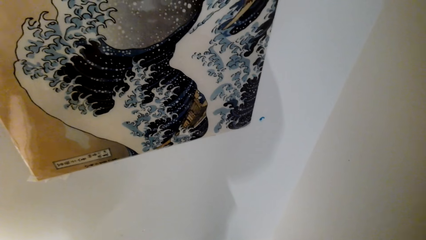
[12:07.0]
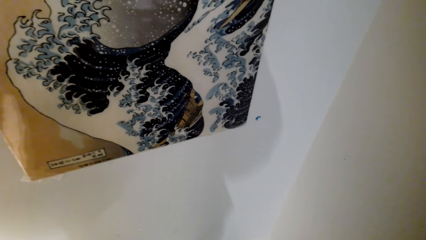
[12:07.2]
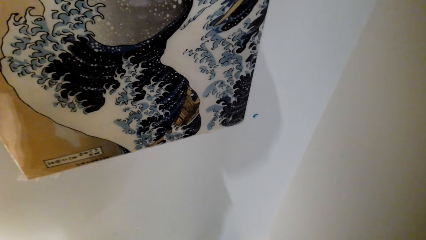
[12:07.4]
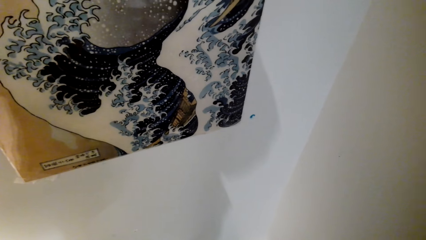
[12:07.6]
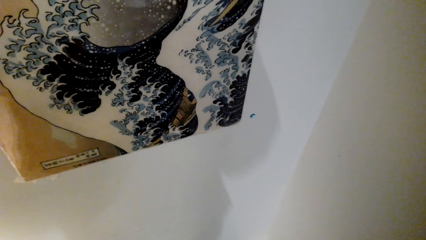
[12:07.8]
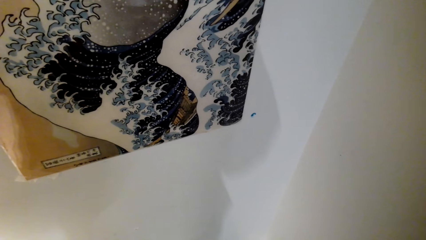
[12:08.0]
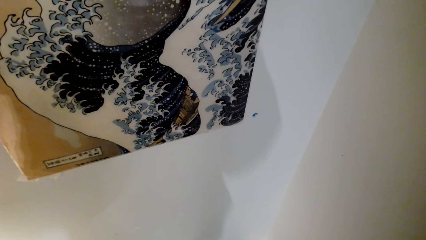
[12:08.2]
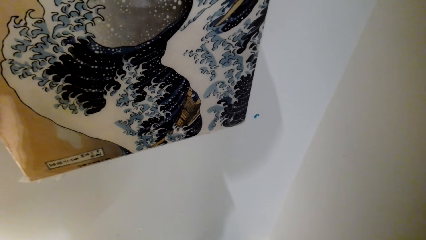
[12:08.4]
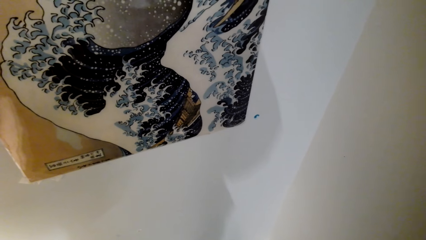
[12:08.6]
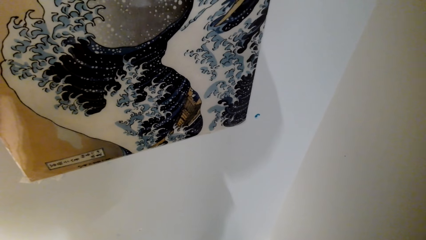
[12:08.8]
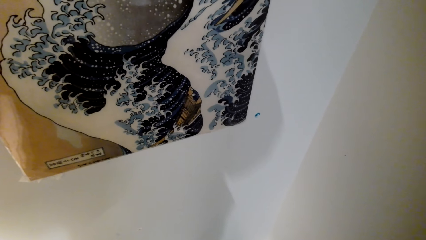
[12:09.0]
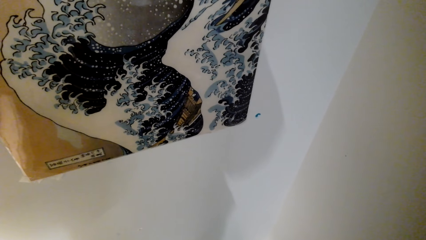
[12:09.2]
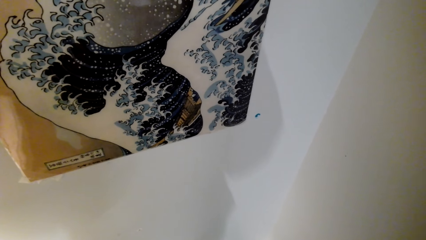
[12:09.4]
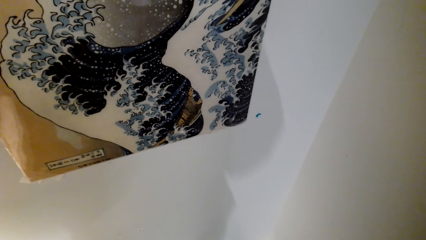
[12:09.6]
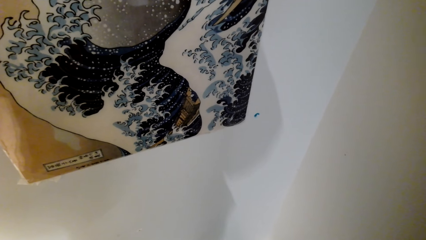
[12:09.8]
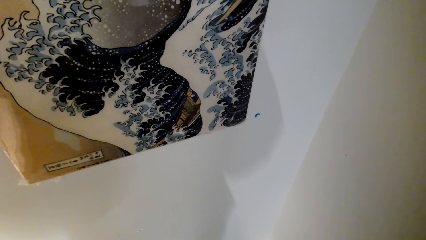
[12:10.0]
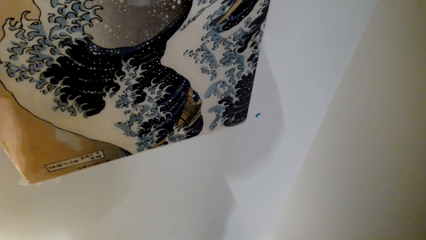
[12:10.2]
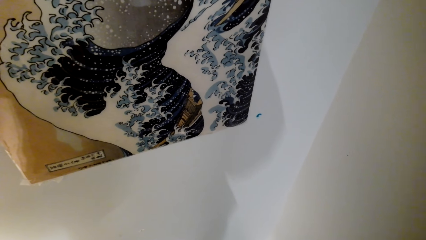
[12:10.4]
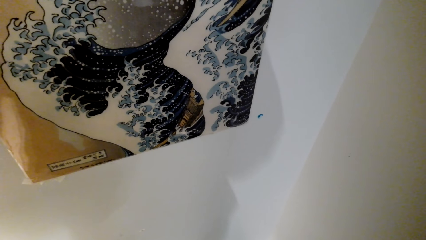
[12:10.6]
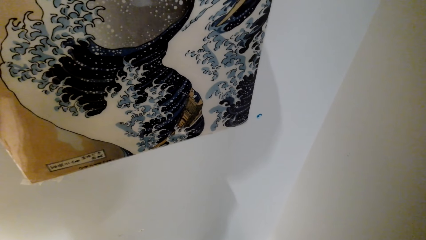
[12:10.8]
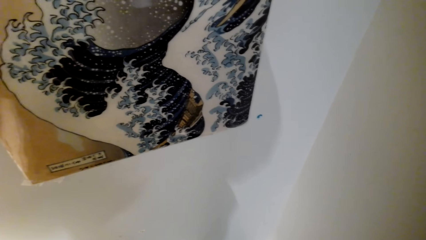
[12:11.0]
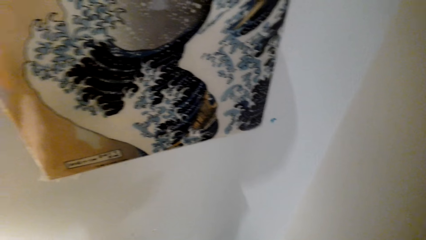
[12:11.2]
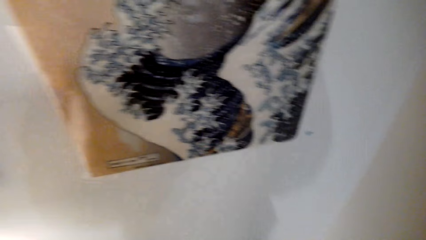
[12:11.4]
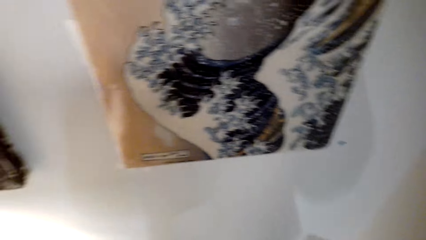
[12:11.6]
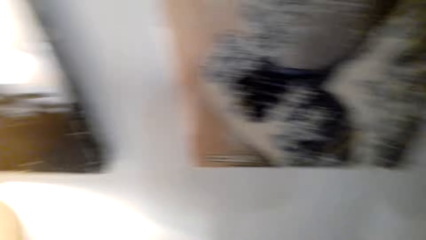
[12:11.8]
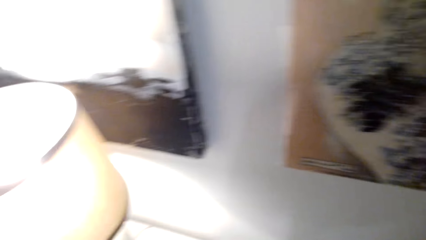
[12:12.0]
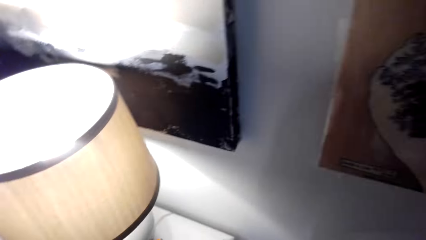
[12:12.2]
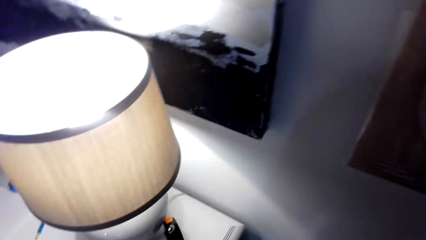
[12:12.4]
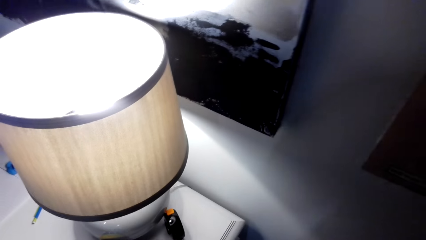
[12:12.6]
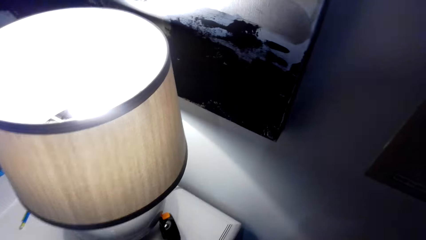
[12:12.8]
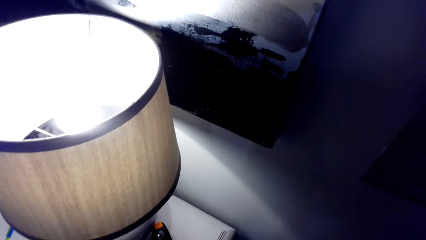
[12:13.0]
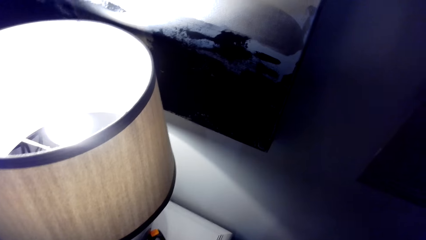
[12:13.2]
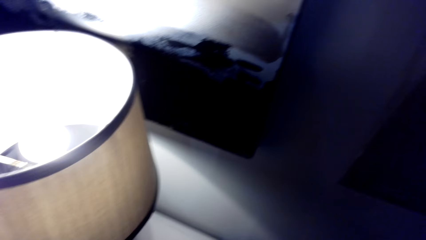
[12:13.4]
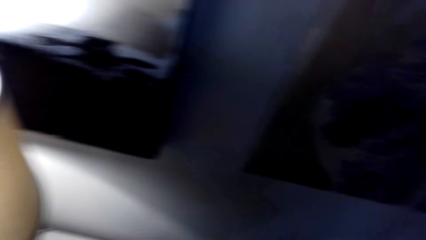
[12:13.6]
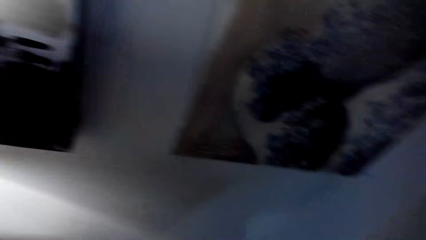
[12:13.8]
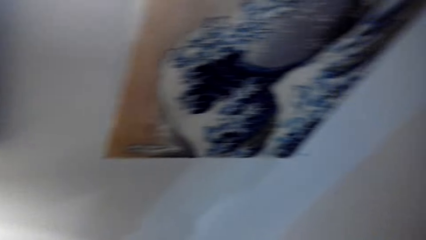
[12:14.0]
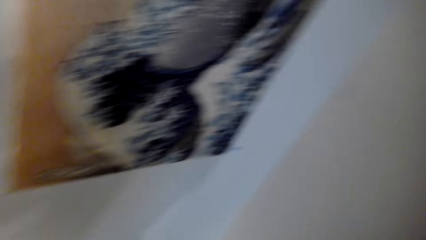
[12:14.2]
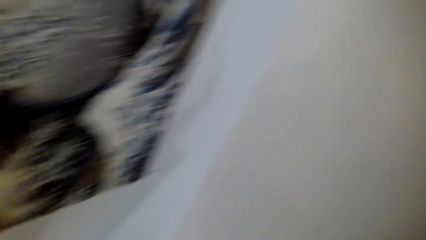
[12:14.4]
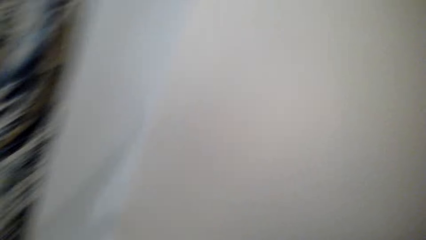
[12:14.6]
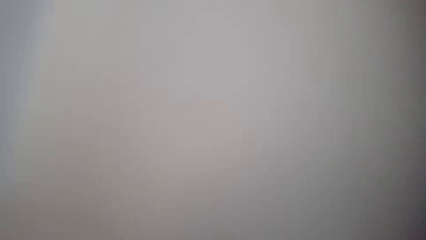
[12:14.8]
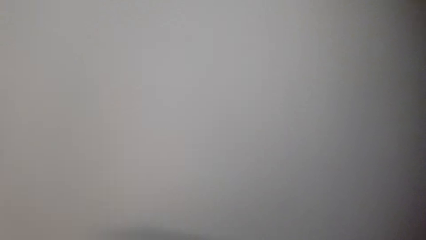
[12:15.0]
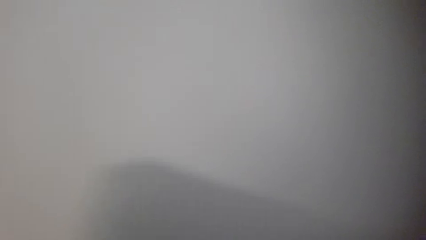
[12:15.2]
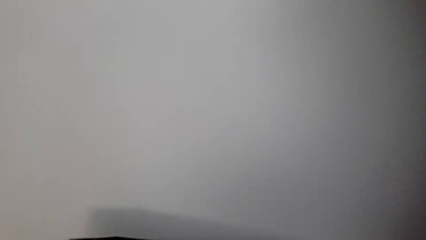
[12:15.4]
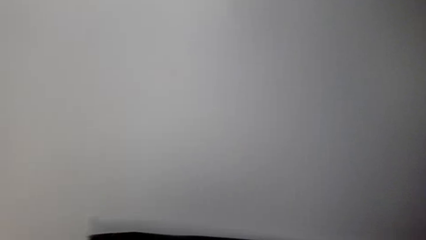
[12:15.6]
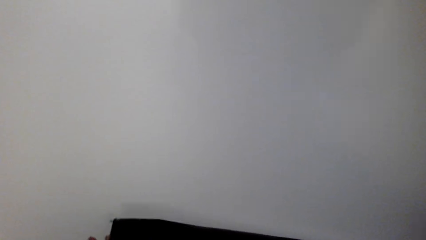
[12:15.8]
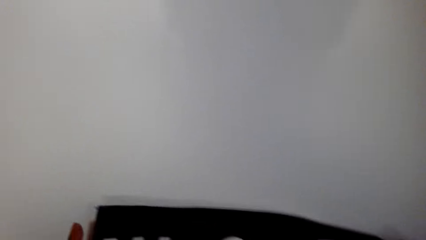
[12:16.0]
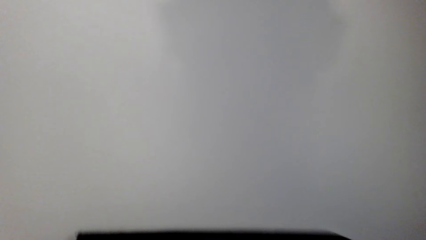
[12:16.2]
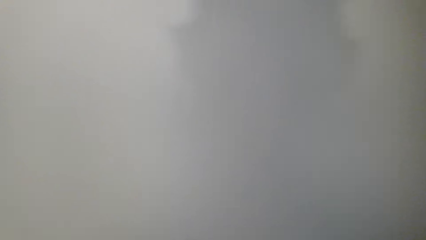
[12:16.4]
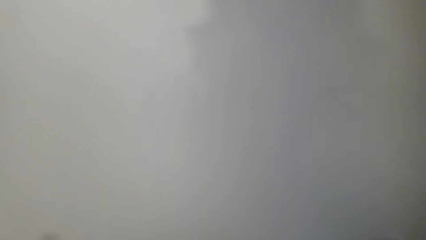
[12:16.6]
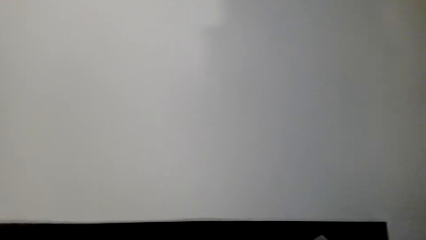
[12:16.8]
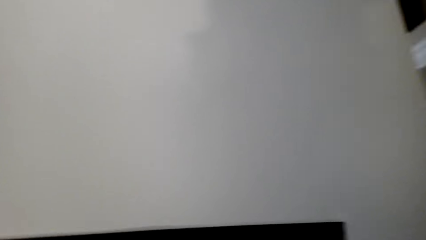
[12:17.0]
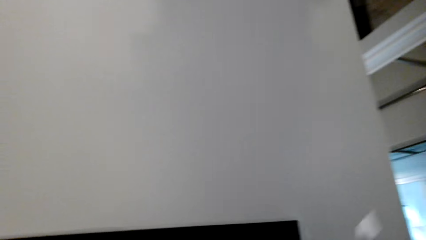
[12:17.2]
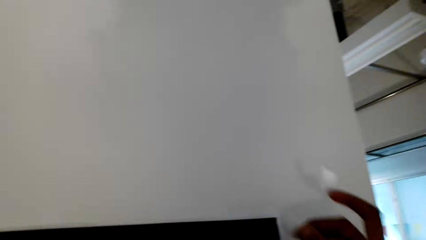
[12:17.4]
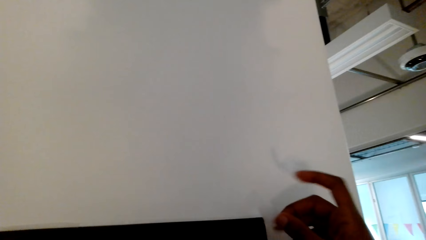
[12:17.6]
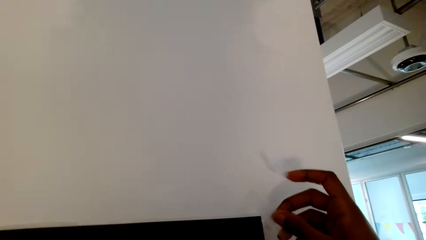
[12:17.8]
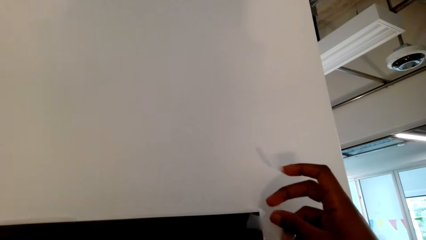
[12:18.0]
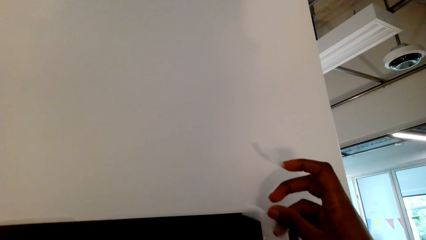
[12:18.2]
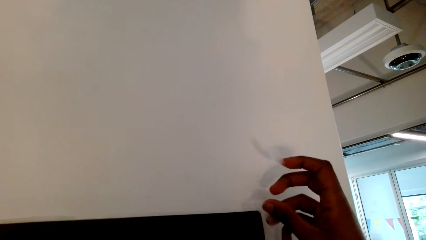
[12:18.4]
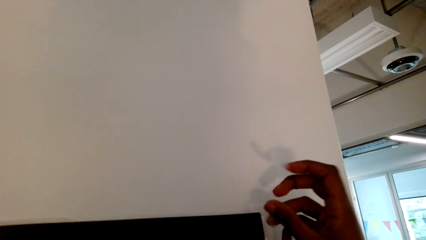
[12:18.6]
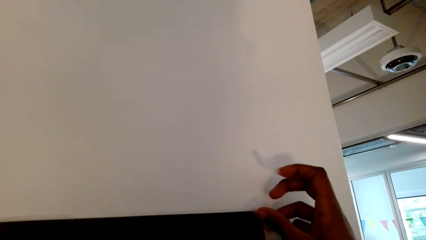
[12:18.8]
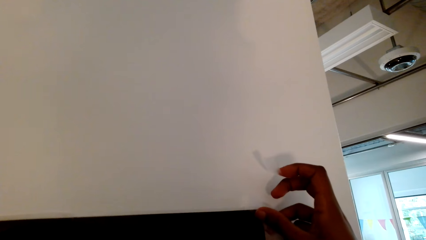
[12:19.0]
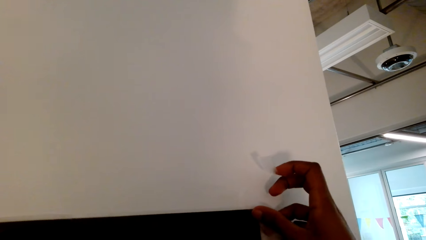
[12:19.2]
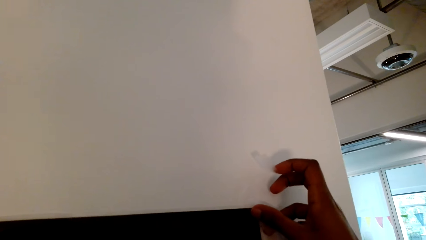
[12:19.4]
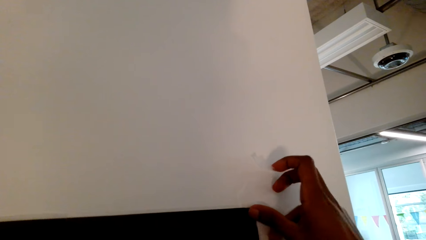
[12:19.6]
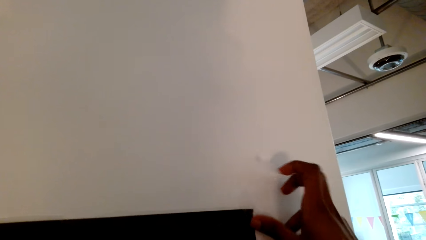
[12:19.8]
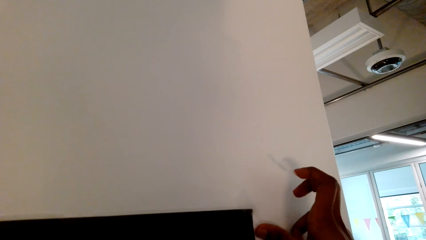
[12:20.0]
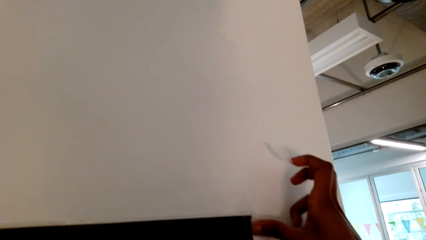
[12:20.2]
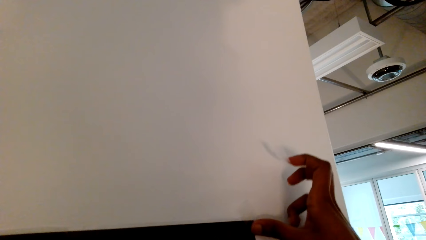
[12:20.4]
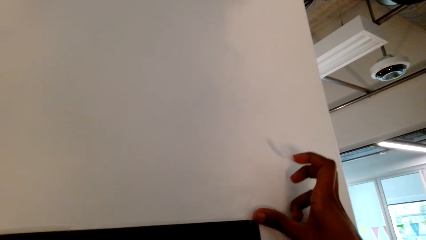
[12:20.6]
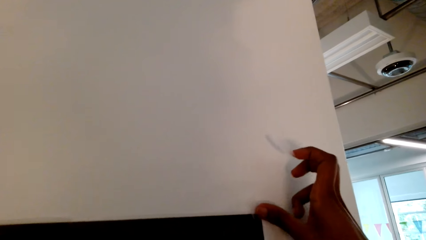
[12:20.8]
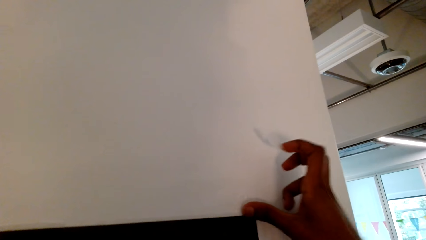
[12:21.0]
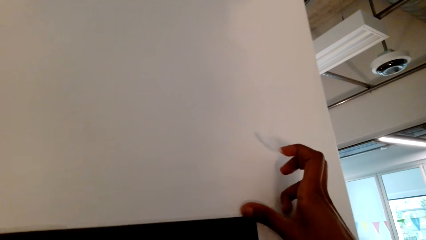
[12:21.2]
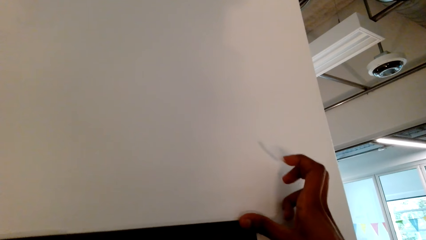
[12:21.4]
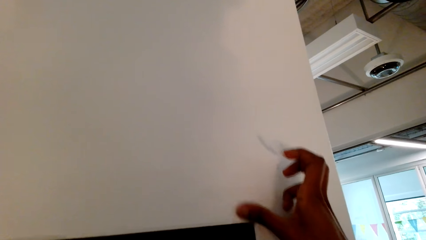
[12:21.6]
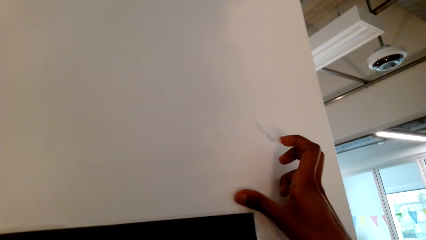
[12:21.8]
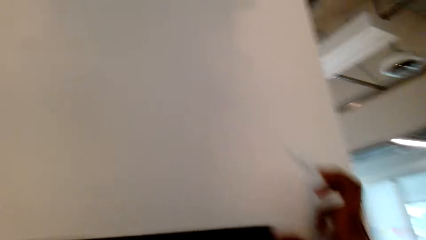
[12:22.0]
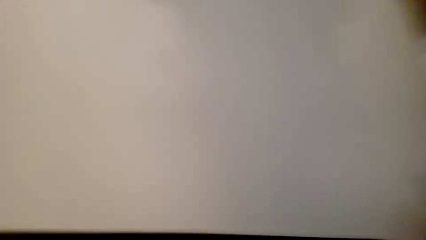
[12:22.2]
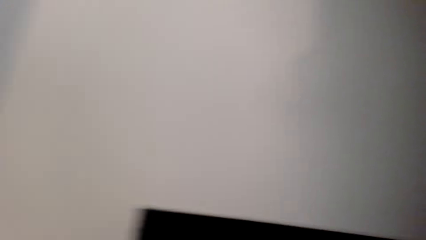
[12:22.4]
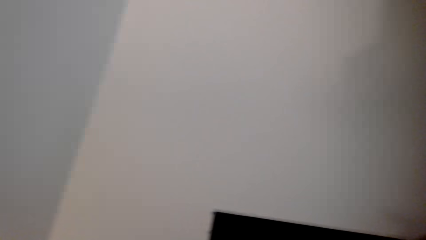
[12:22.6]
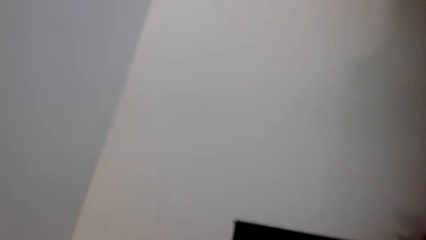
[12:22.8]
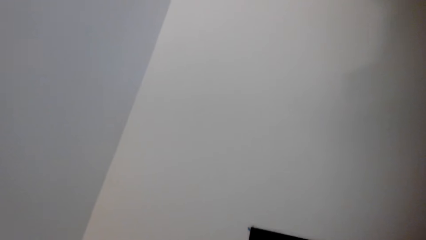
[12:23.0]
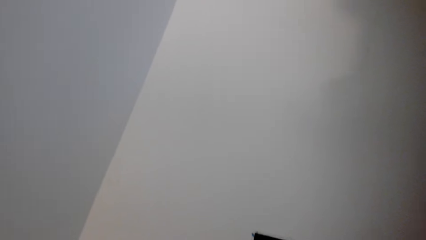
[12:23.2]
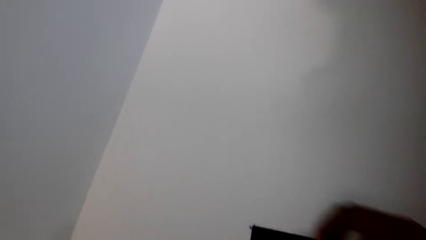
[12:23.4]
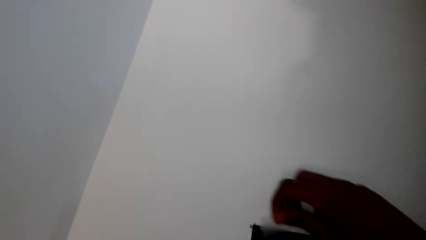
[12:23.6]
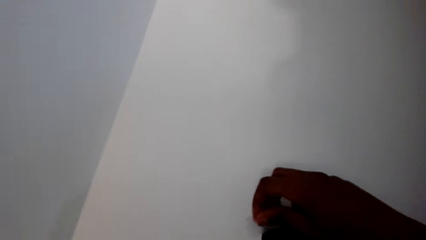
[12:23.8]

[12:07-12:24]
The camera wearer looks around. They stick the paper on the wall with sellotape.
